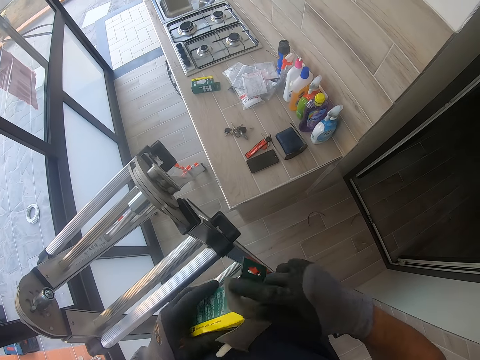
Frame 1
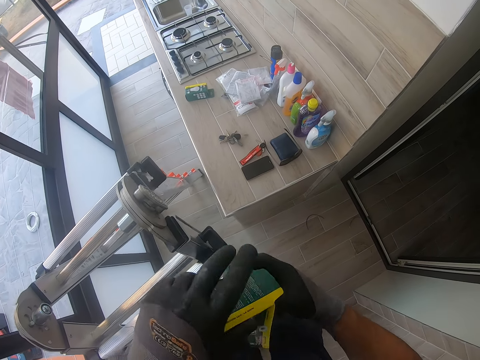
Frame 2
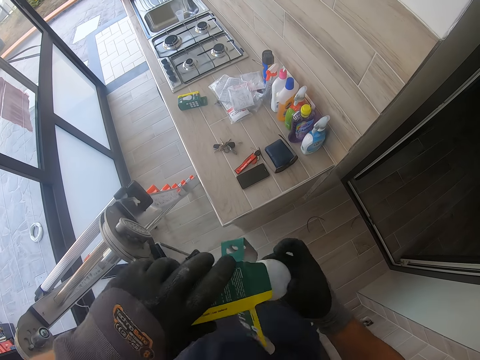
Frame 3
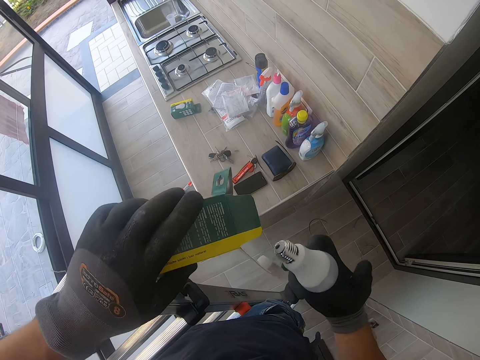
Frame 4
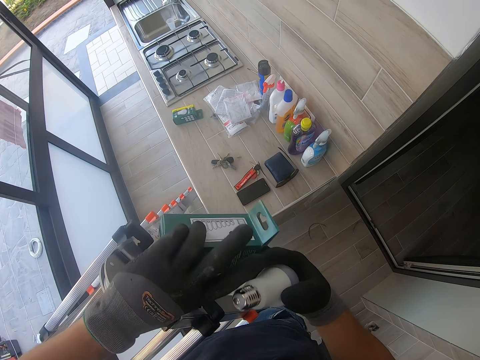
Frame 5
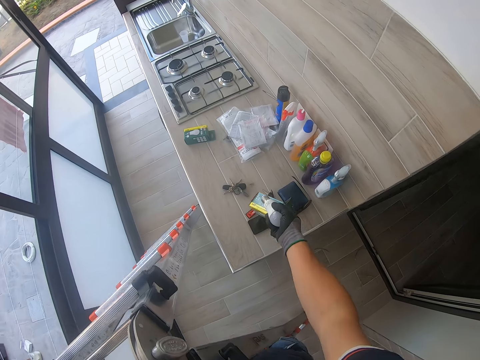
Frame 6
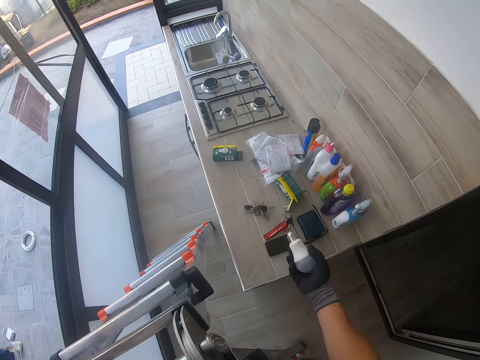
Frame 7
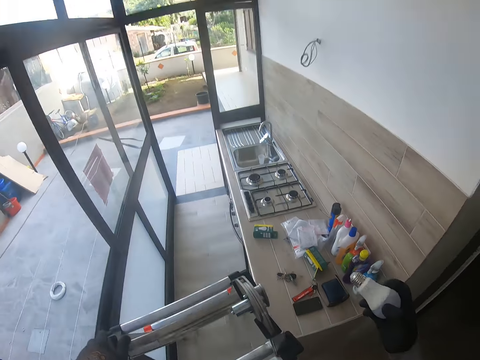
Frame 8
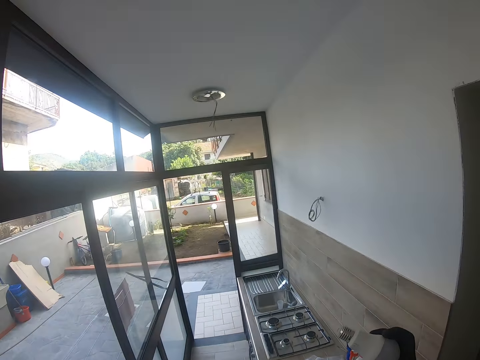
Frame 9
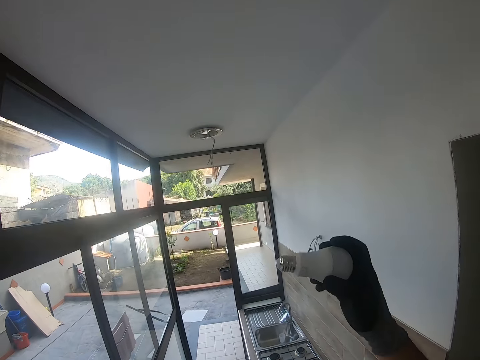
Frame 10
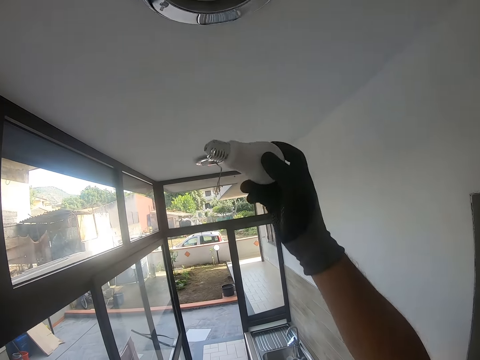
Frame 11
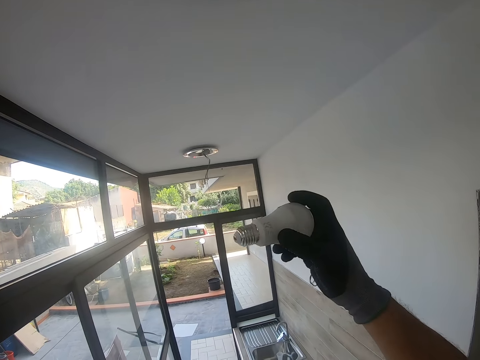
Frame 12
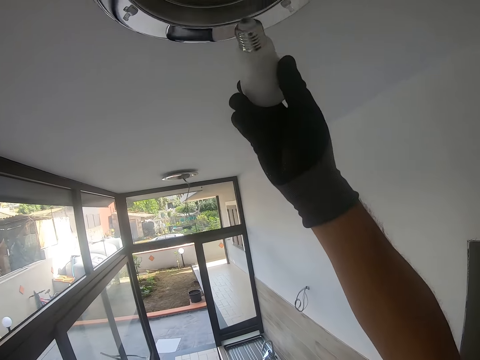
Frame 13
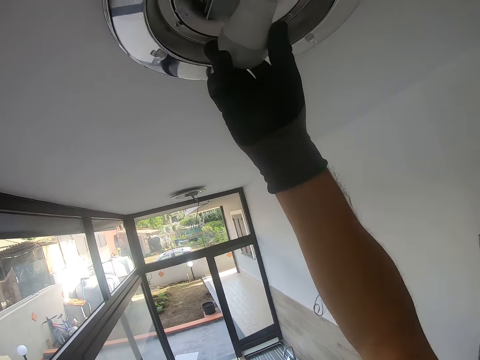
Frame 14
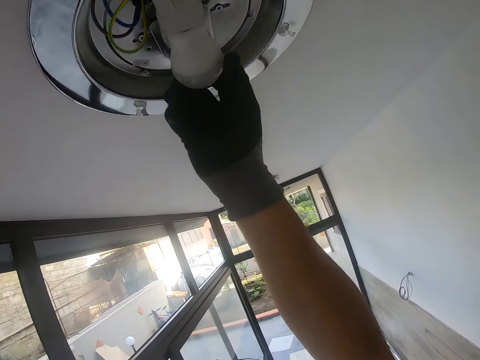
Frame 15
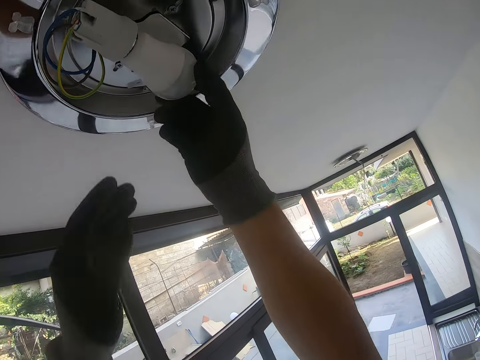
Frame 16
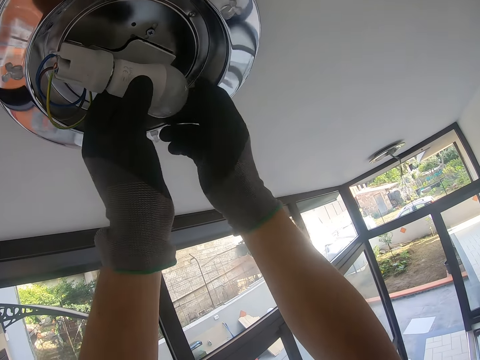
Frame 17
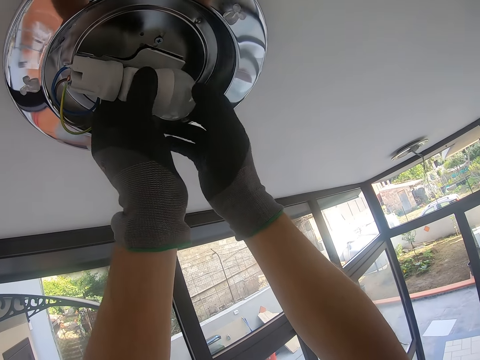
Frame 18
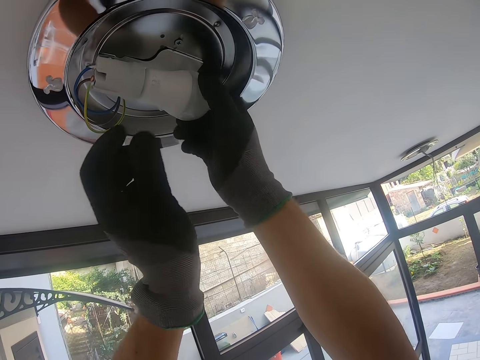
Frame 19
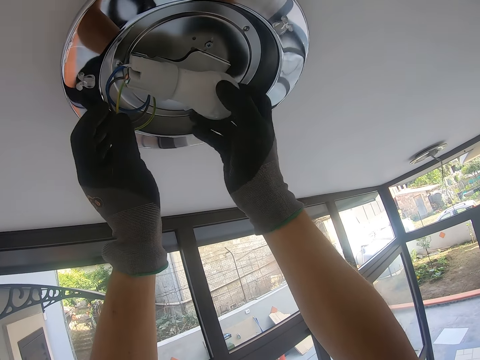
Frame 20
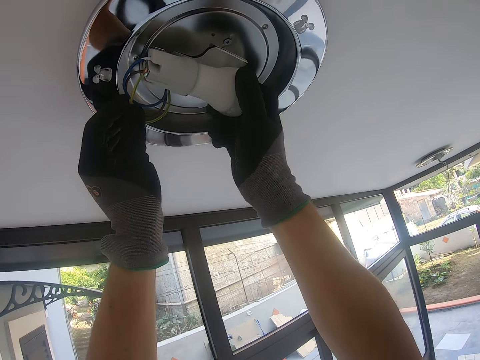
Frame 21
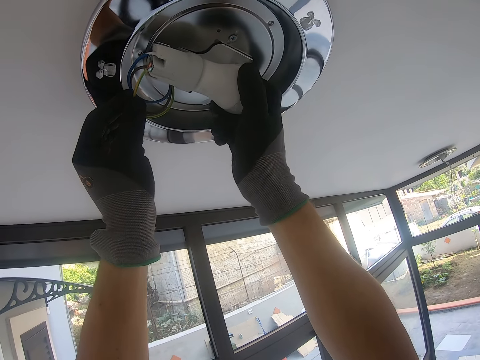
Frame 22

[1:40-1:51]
The camera wearer removes a bulb from the box. They drop the box on the surface. They fix the bulb on the bulb holder.

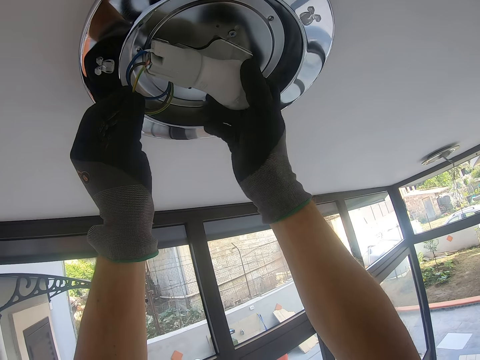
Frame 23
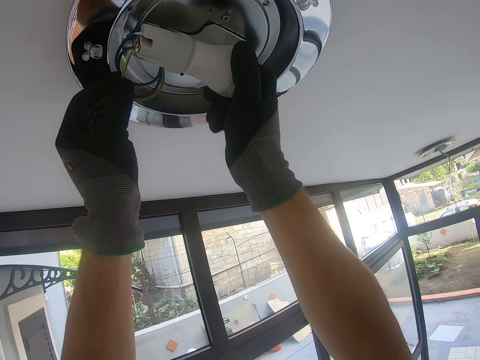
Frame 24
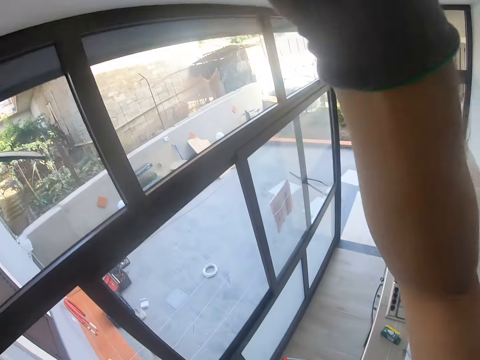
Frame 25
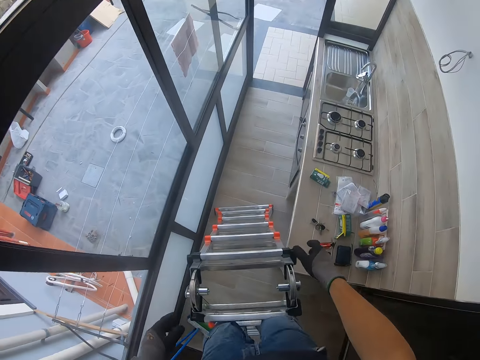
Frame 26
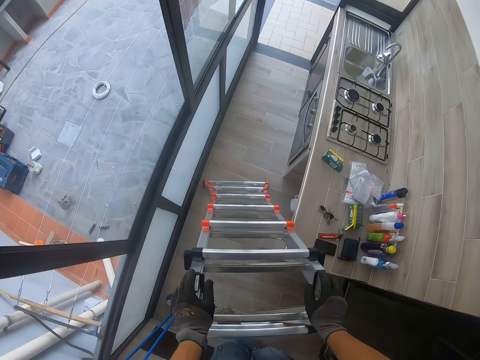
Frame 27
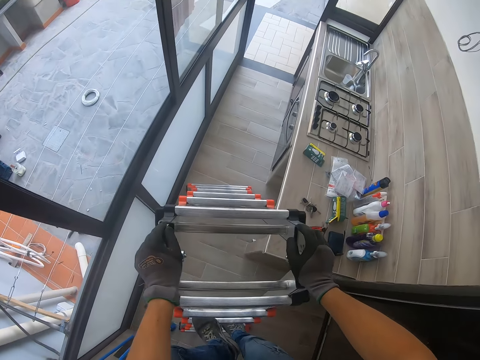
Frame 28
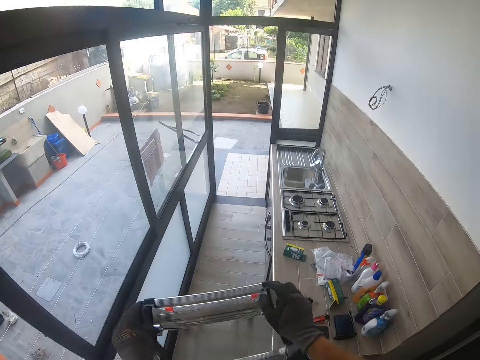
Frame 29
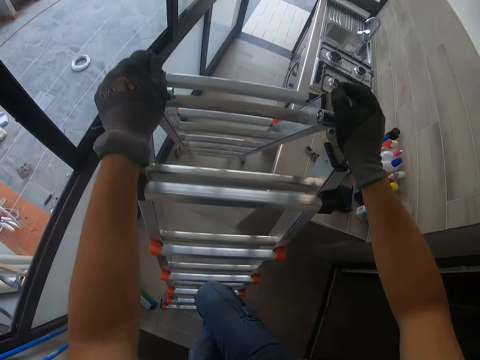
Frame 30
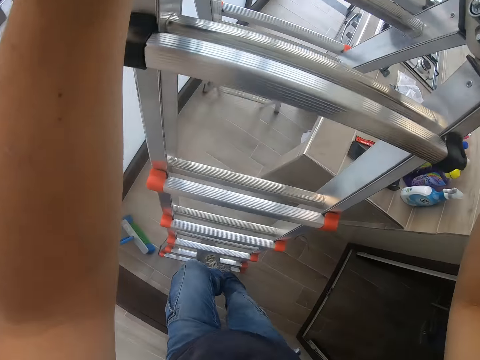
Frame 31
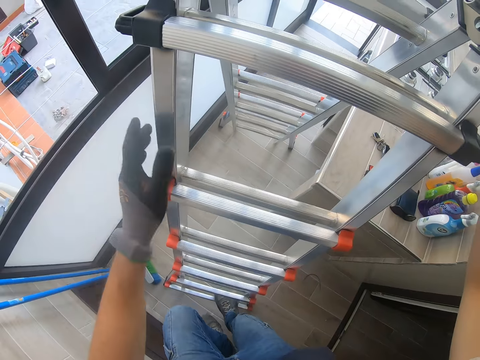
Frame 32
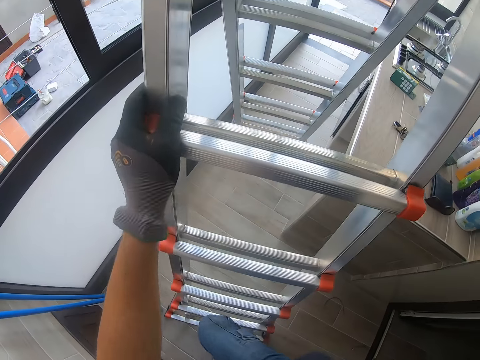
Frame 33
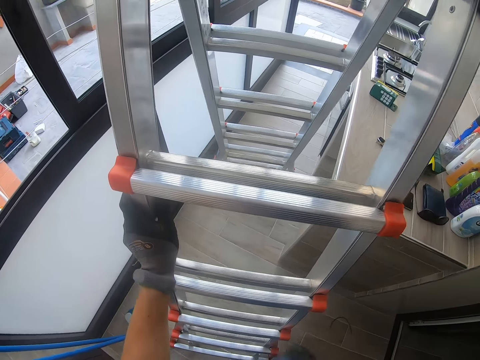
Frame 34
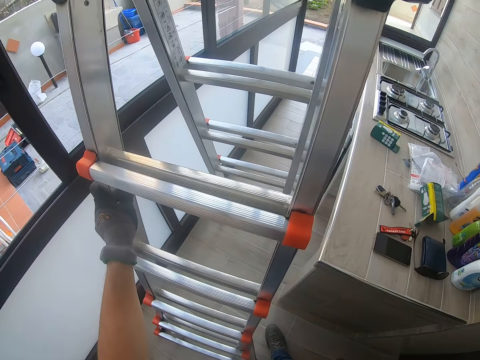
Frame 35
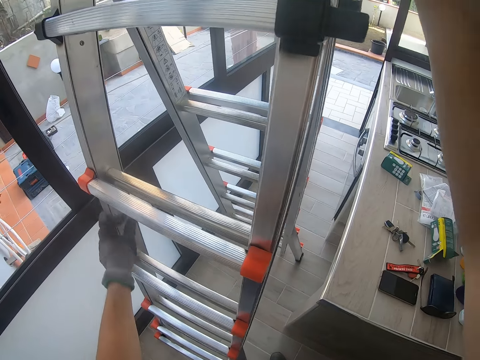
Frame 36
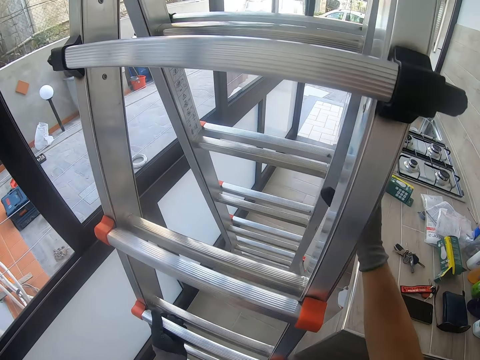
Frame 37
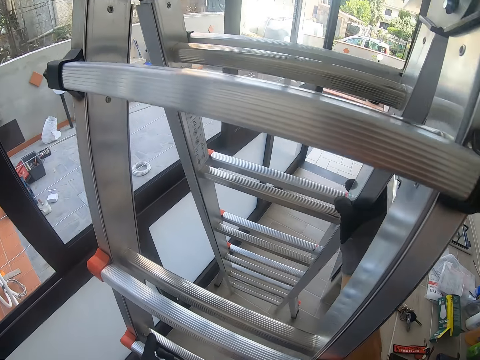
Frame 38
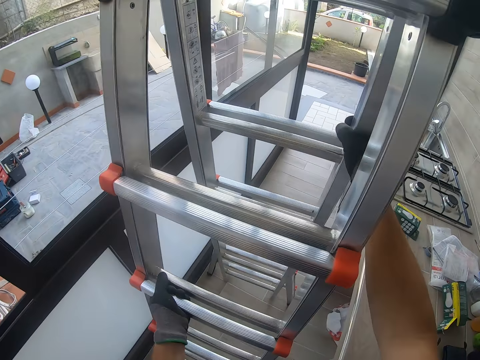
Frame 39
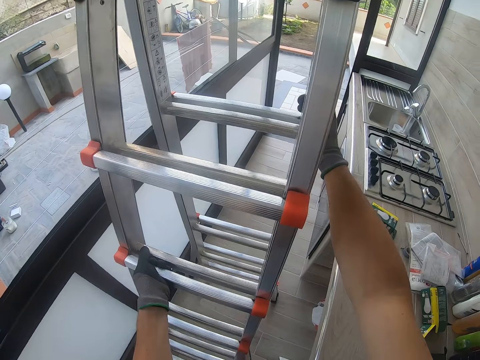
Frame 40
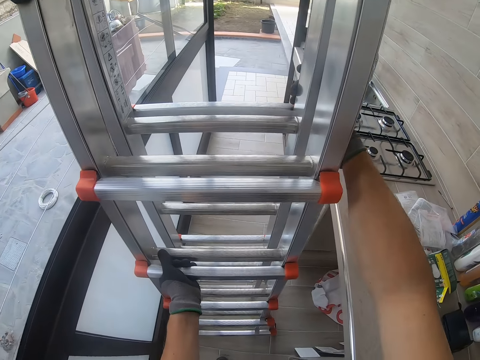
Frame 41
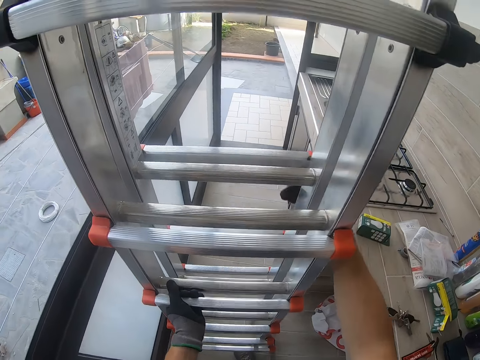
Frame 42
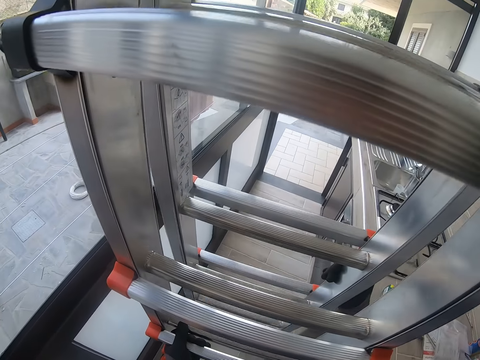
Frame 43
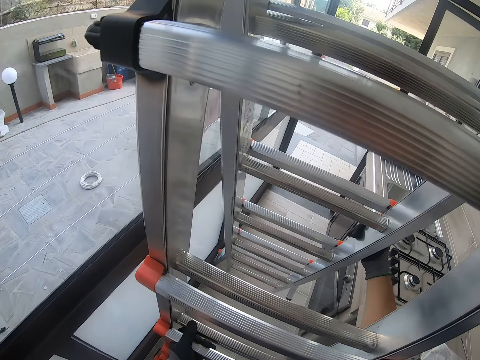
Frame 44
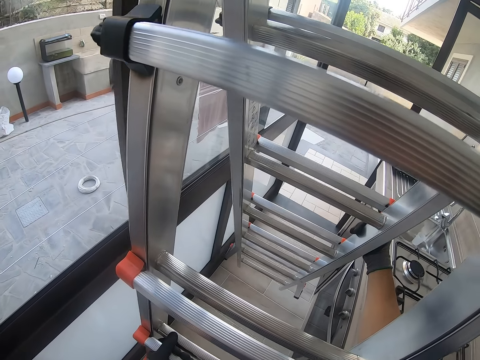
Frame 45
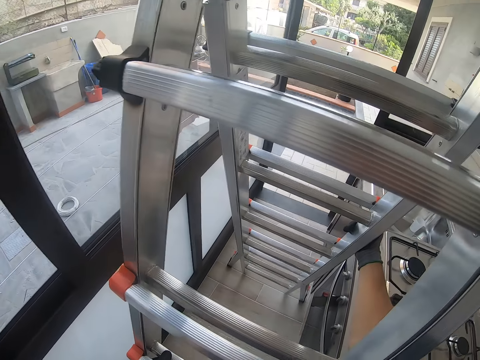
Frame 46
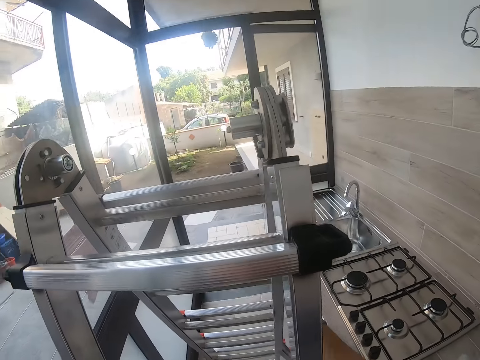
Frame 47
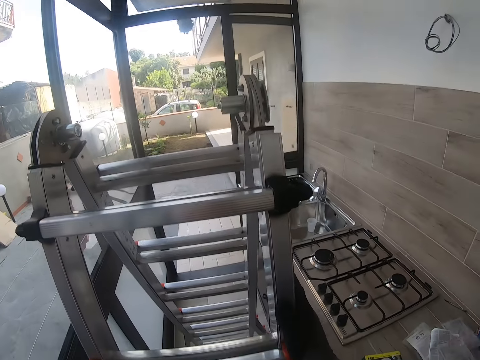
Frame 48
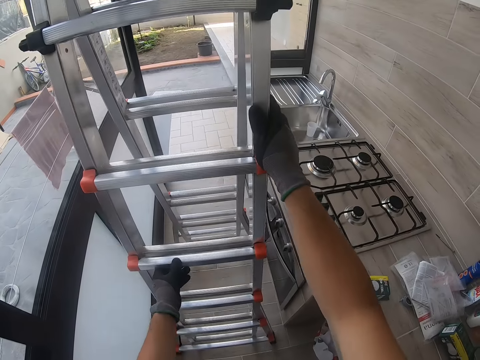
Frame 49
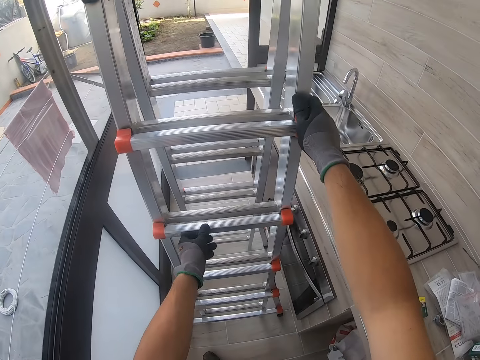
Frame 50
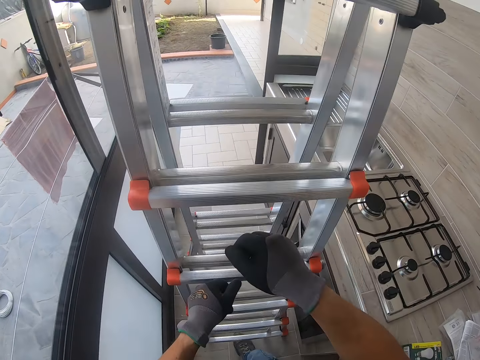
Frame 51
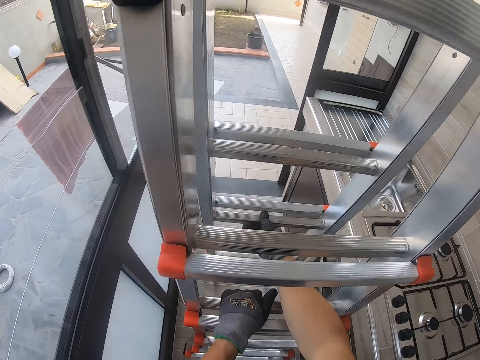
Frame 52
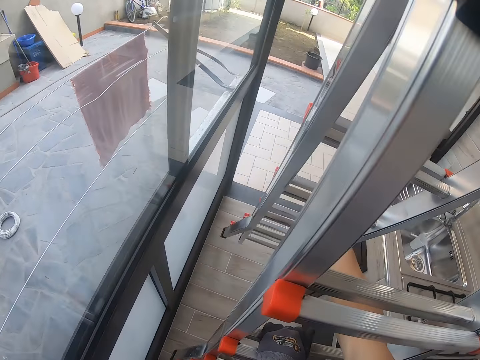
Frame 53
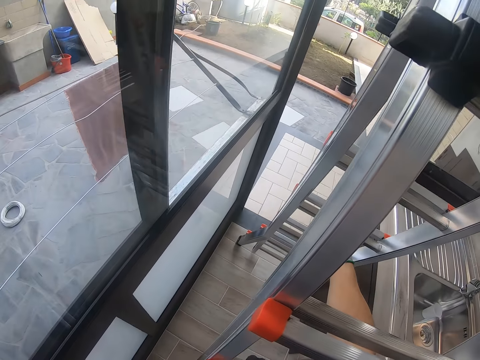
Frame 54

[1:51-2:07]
The camera wearer comes down from the ladder. They pull the ladder together. They move the ladder.
